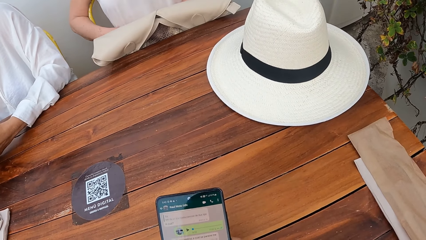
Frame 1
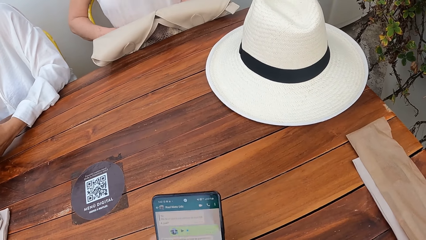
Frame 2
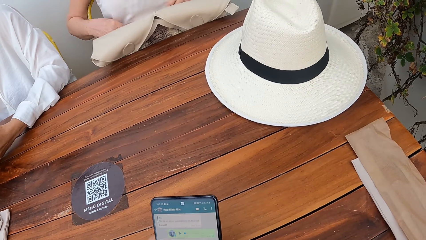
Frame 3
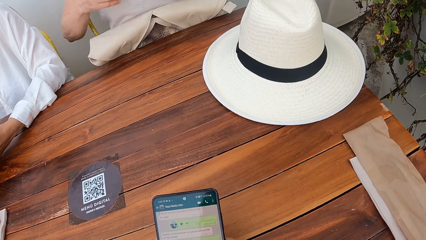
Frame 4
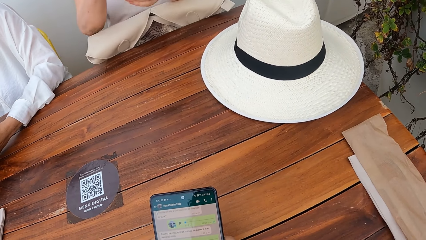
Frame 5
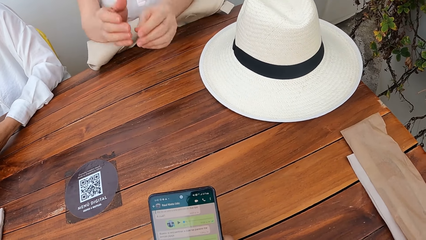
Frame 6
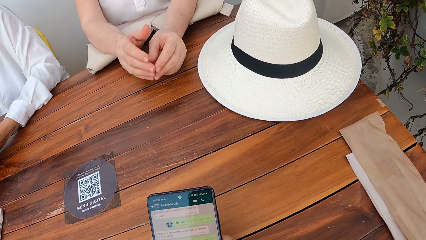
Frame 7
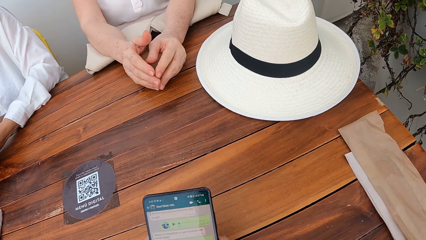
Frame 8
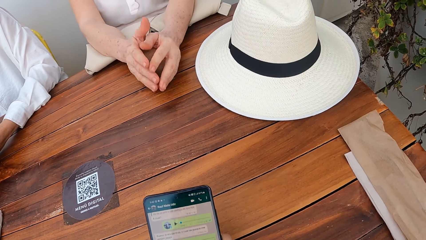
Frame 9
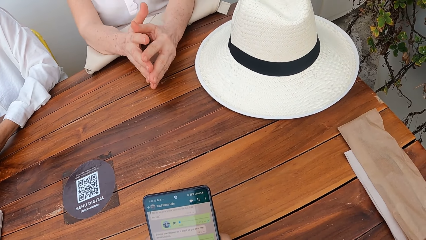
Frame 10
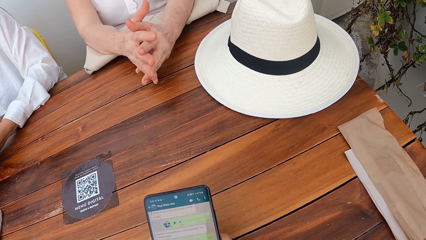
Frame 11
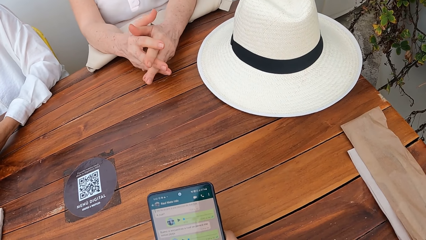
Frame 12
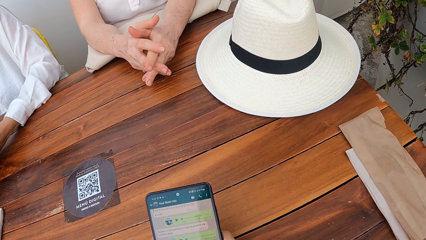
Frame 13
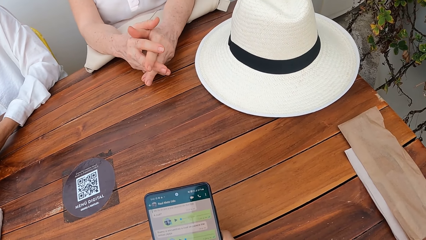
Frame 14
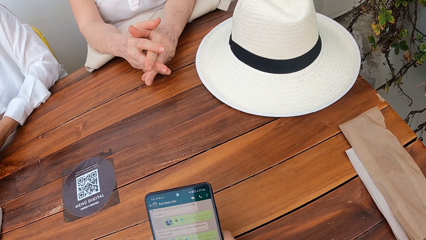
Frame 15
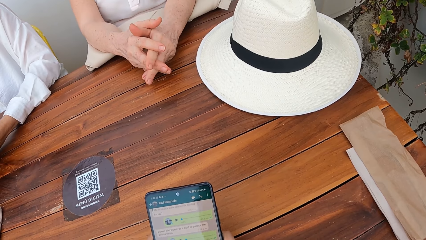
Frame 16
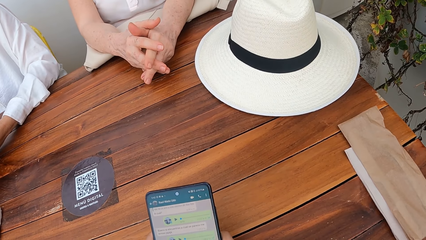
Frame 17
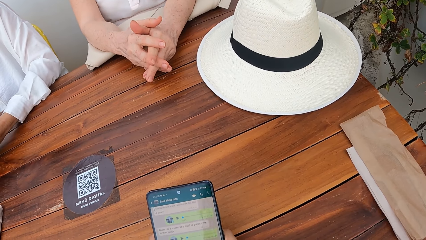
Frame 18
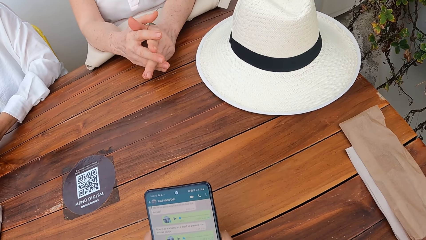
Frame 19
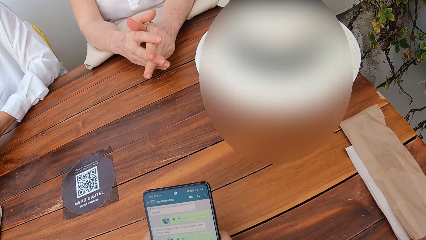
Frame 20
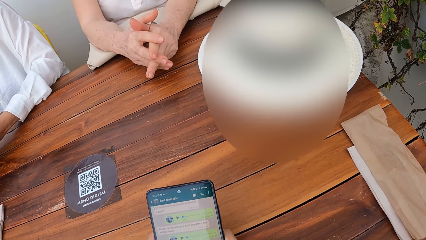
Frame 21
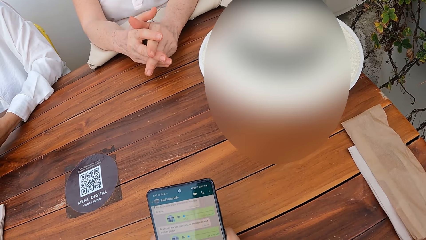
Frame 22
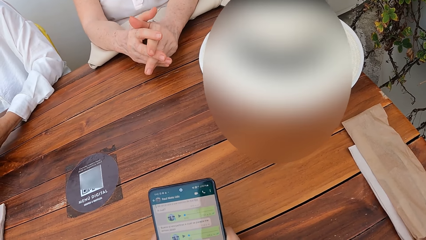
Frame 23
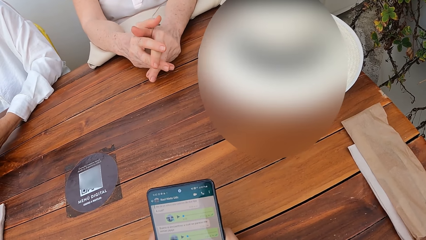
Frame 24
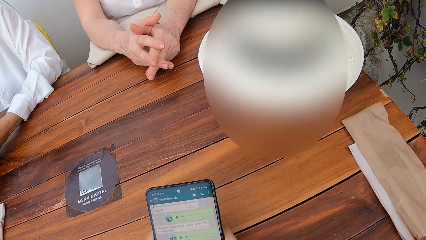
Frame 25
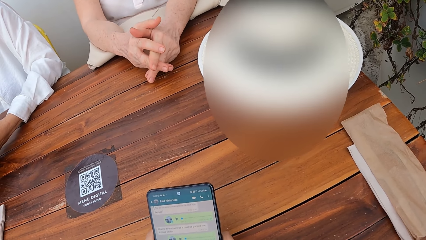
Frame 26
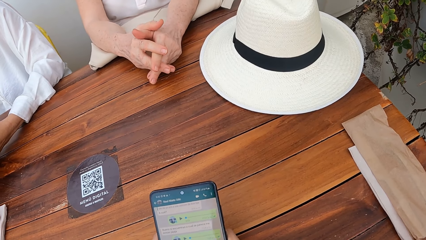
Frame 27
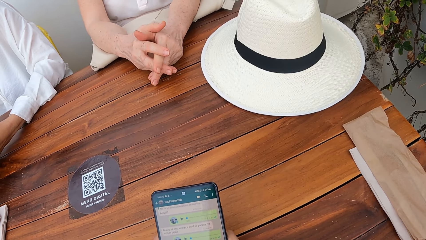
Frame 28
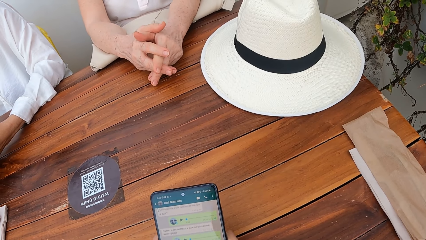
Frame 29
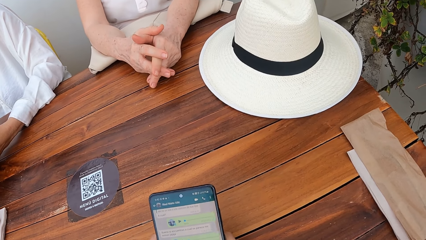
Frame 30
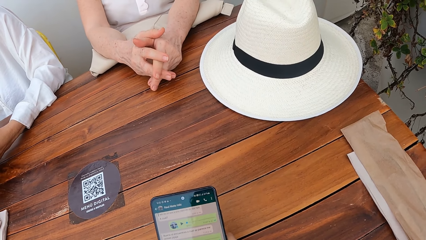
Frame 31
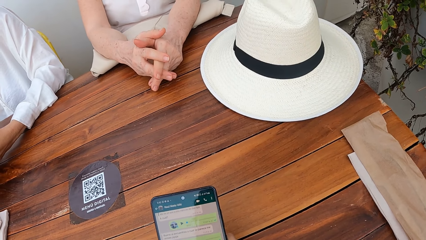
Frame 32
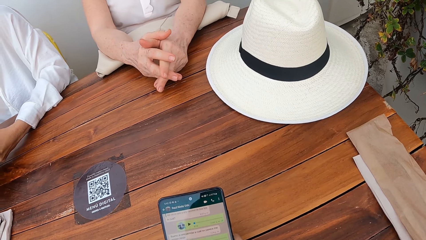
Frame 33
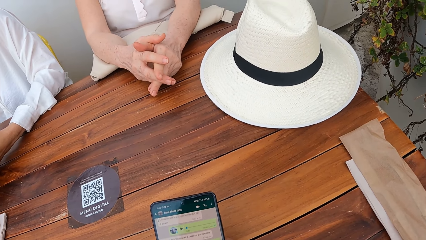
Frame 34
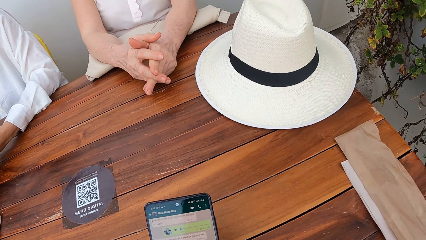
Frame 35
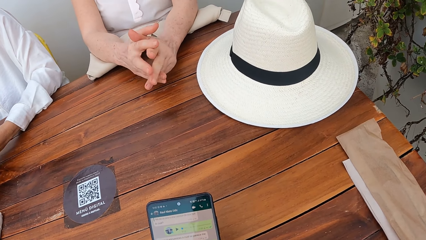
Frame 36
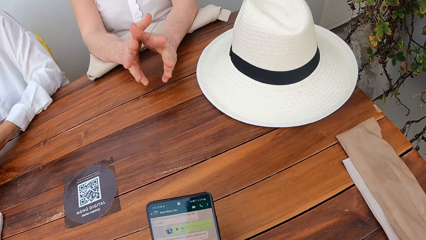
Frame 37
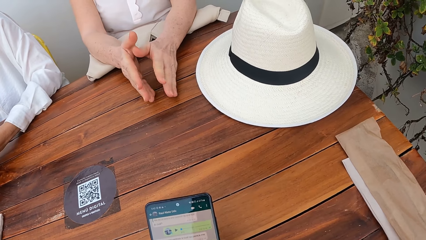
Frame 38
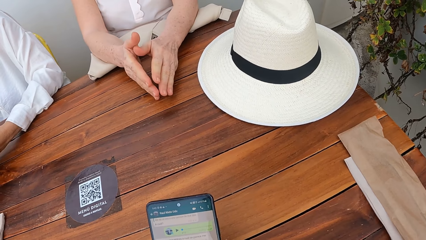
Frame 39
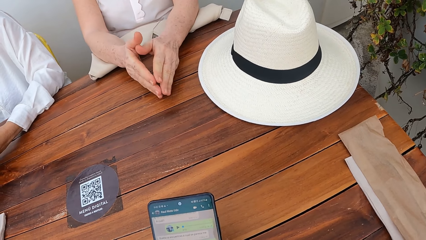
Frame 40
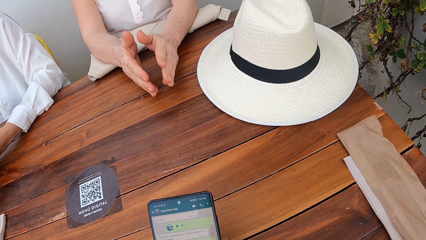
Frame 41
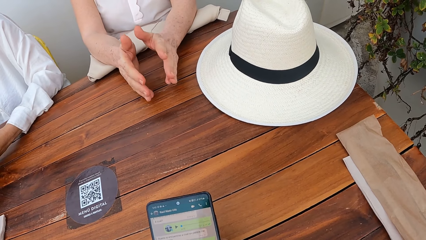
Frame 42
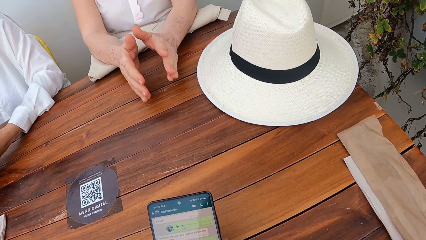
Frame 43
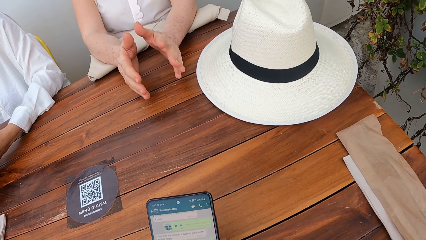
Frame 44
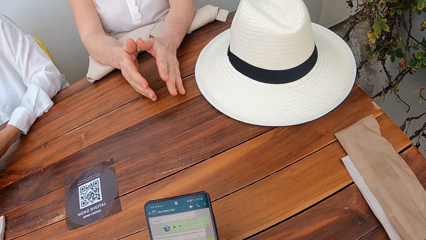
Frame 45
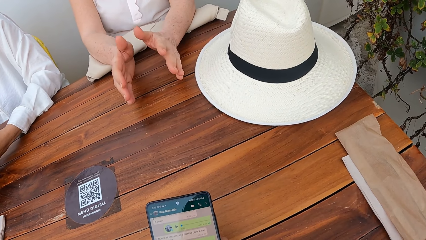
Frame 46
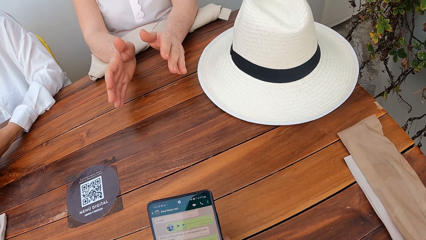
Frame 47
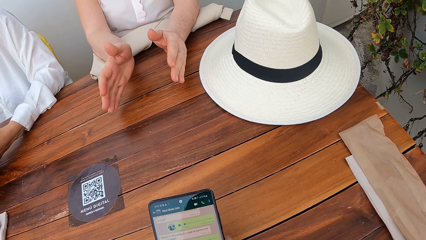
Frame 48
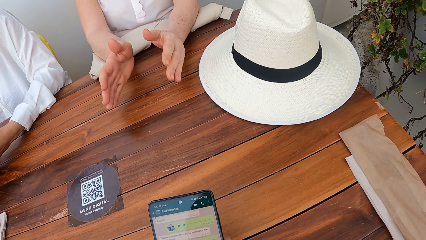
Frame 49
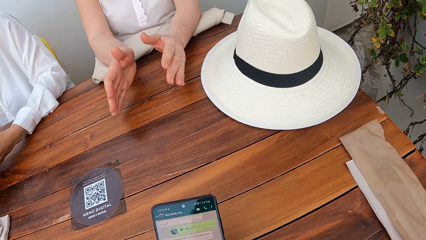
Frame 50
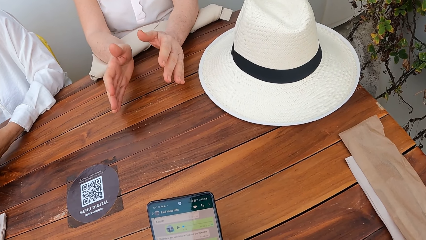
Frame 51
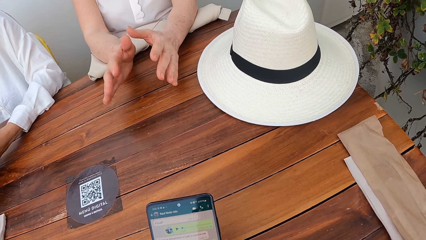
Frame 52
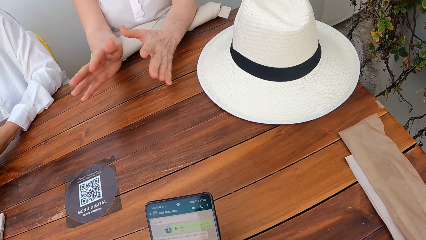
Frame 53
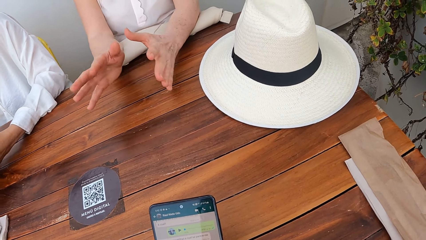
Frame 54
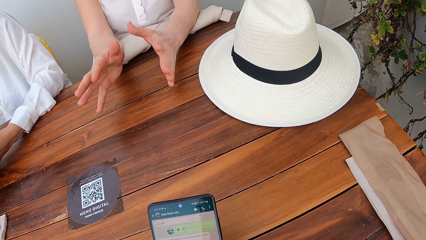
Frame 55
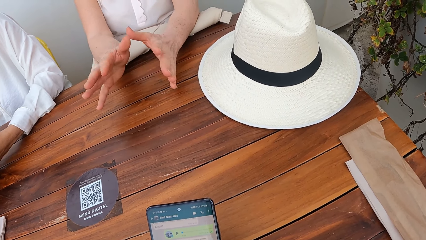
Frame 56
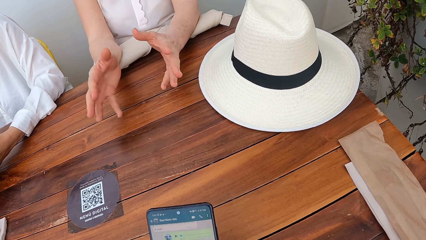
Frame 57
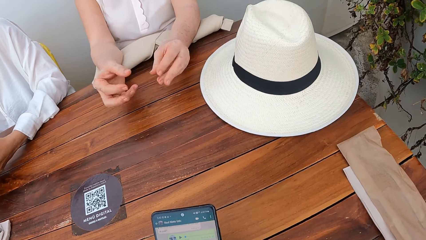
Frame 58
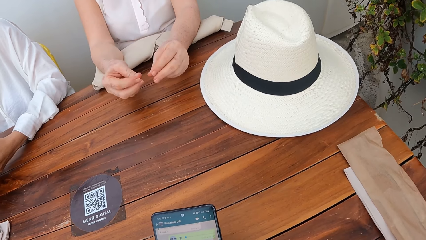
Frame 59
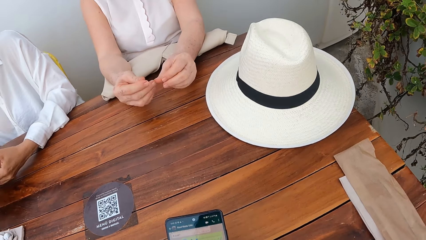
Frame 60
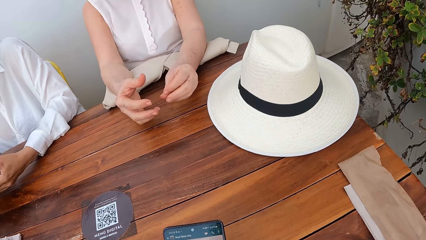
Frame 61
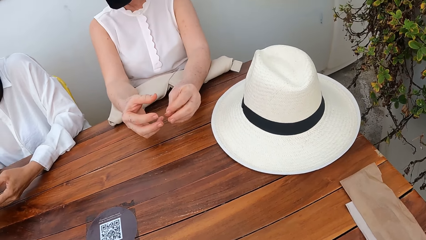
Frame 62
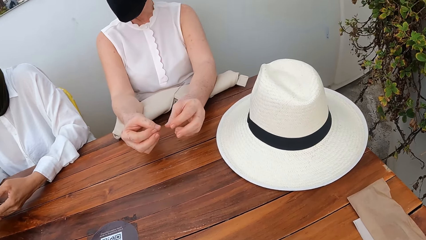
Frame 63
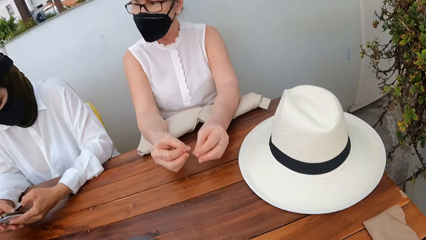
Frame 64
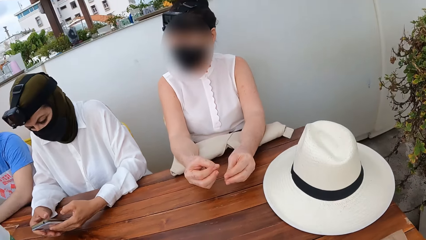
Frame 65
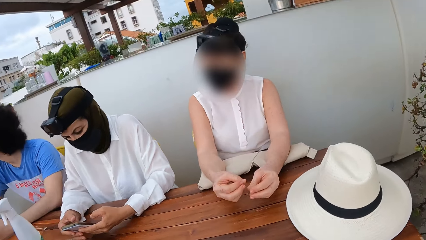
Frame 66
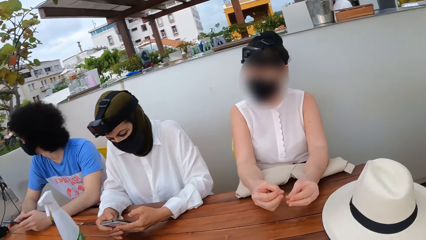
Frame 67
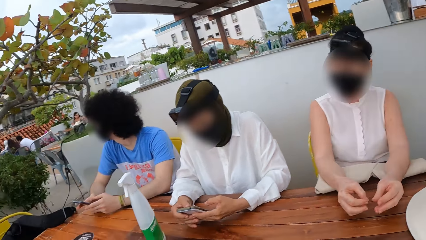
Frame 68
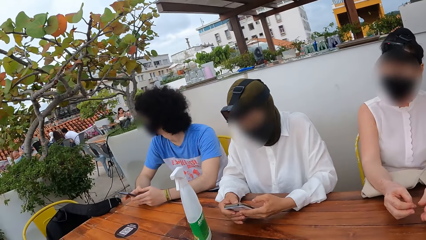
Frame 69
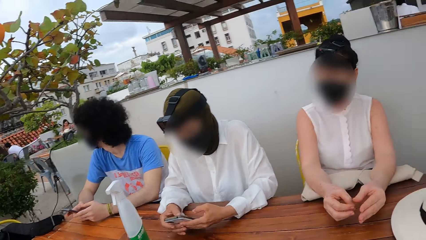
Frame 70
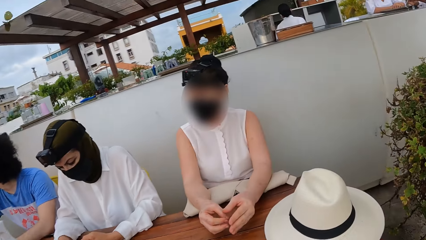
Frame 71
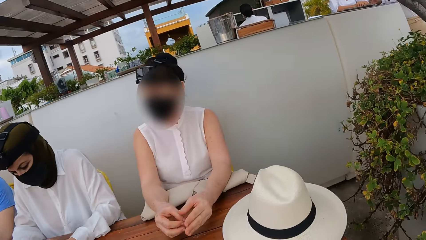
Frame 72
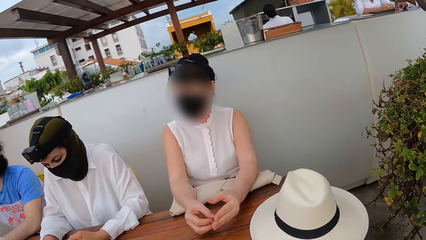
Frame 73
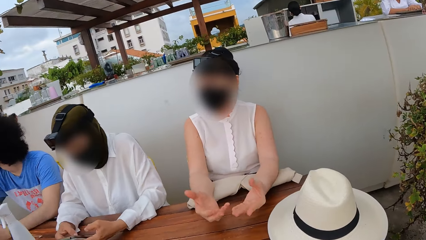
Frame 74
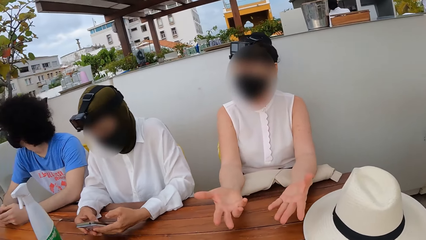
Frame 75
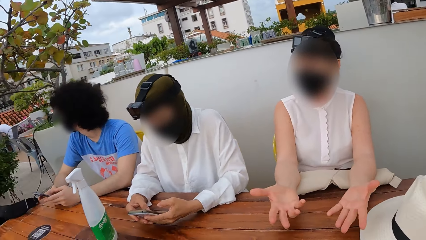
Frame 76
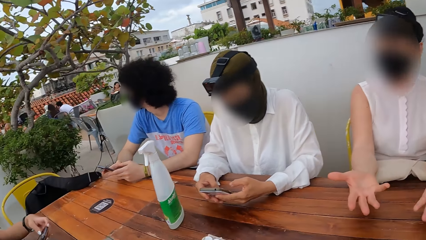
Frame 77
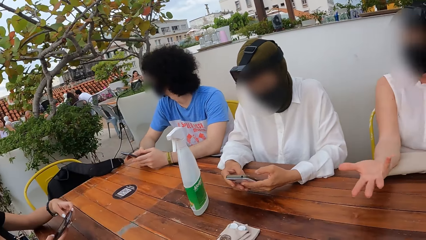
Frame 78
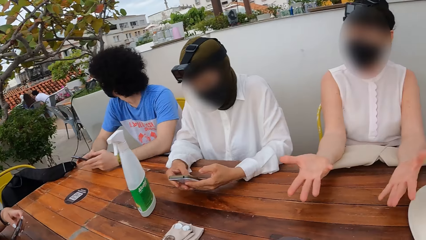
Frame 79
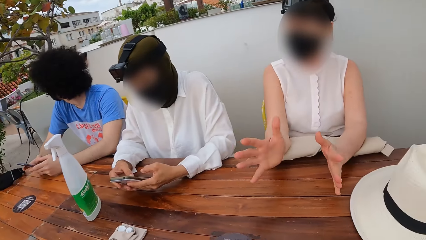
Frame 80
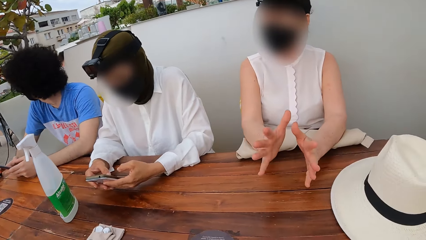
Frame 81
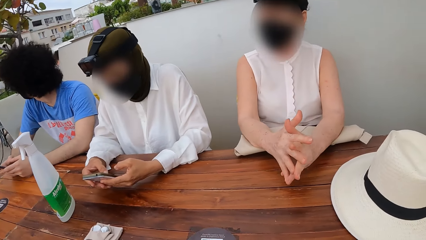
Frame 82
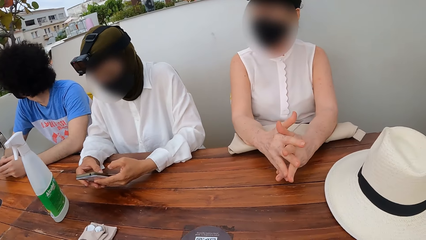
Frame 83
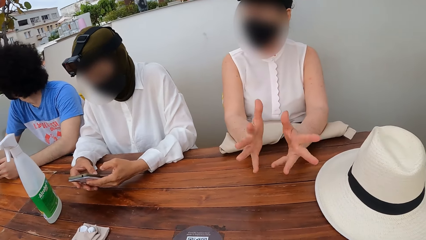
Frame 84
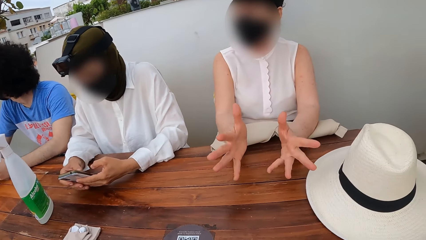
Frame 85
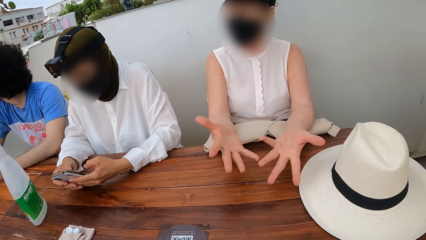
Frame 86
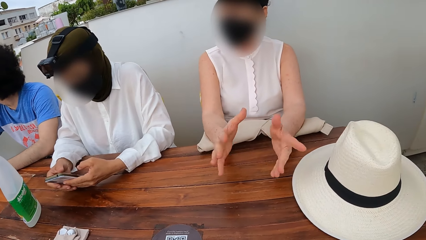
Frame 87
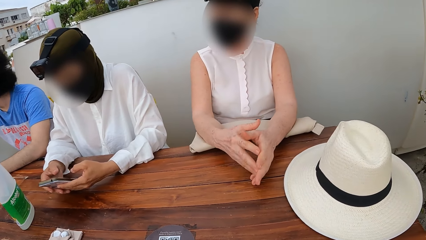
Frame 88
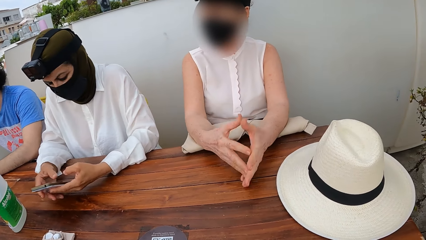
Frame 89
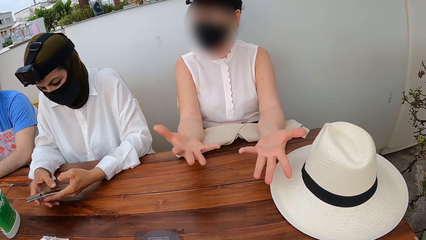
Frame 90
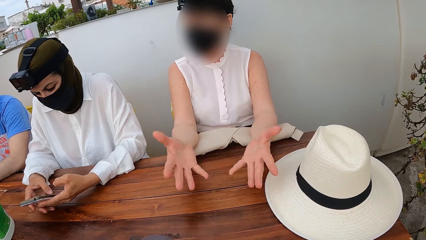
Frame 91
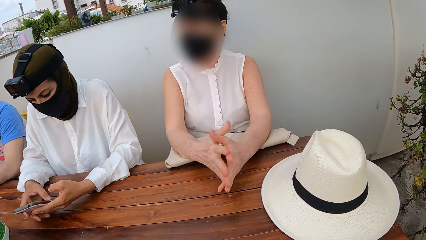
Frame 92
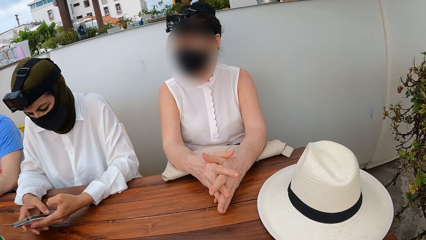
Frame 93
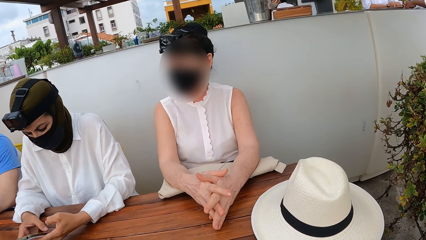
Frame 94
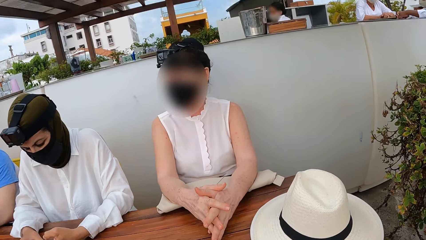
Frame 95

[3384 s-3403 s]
A lady rests hands on the table. She sways a hand. The camera wearer looks around.
